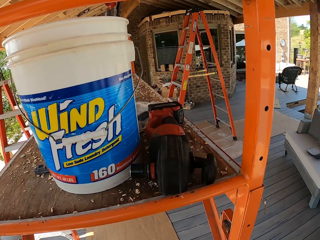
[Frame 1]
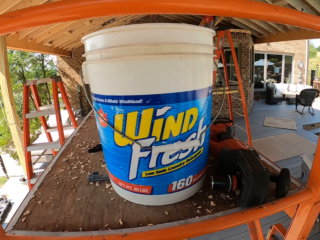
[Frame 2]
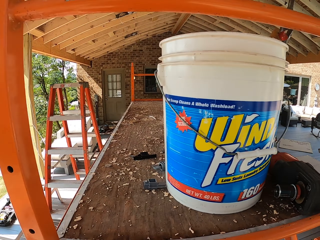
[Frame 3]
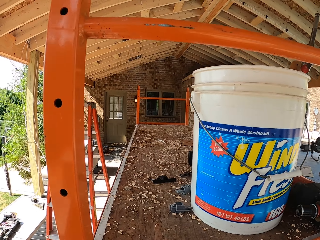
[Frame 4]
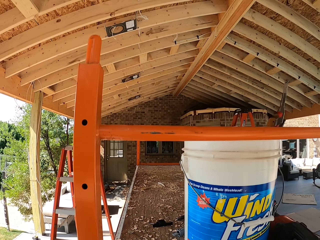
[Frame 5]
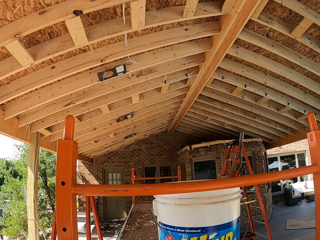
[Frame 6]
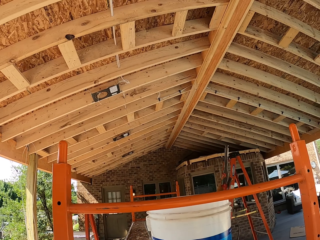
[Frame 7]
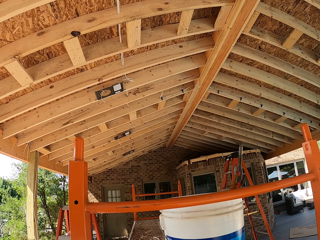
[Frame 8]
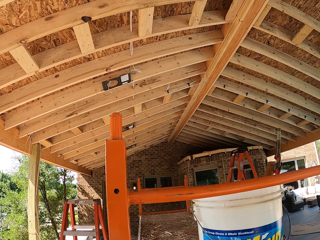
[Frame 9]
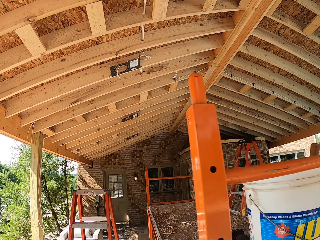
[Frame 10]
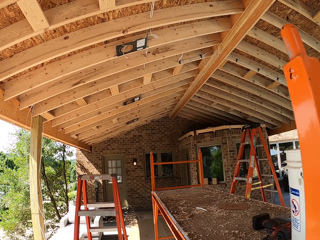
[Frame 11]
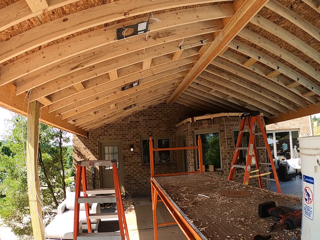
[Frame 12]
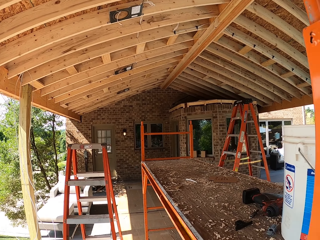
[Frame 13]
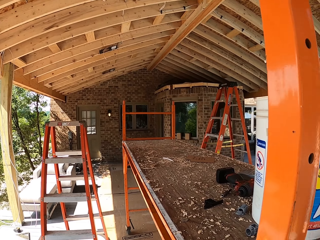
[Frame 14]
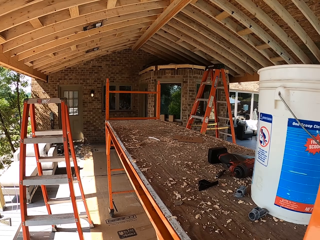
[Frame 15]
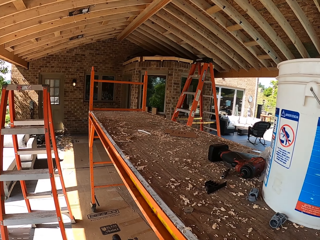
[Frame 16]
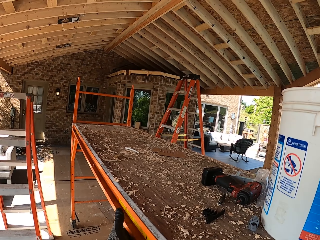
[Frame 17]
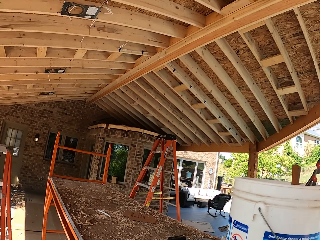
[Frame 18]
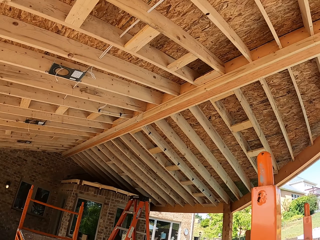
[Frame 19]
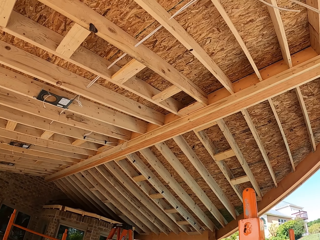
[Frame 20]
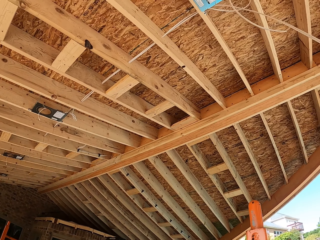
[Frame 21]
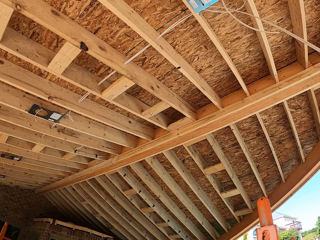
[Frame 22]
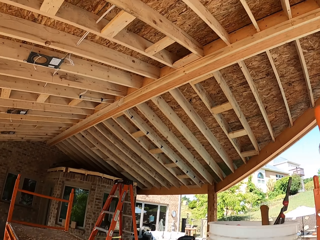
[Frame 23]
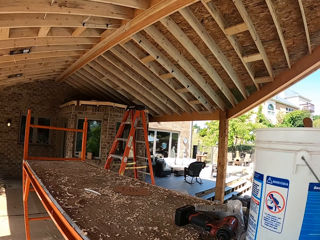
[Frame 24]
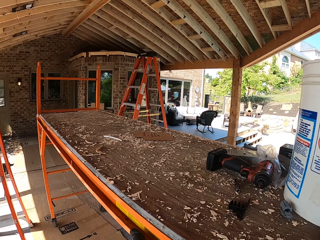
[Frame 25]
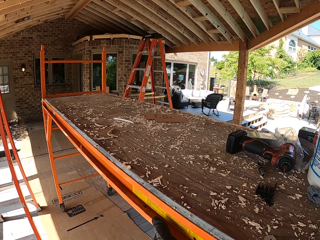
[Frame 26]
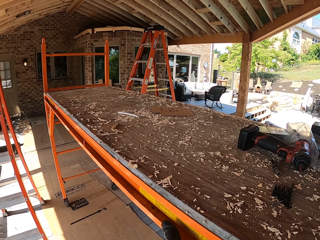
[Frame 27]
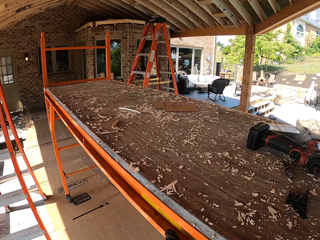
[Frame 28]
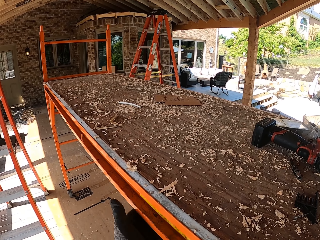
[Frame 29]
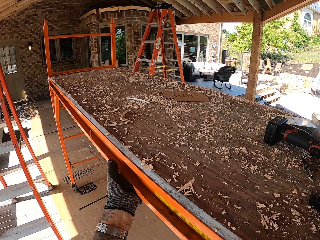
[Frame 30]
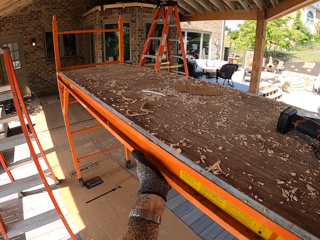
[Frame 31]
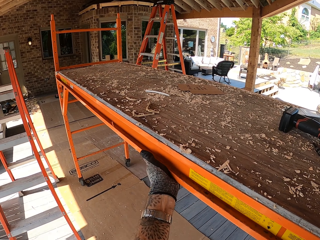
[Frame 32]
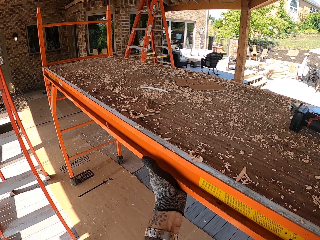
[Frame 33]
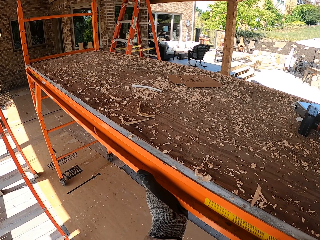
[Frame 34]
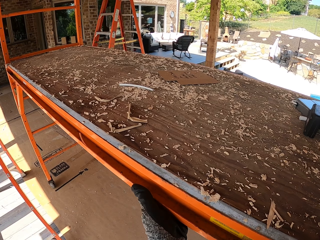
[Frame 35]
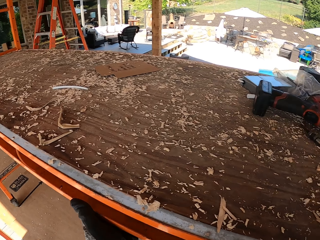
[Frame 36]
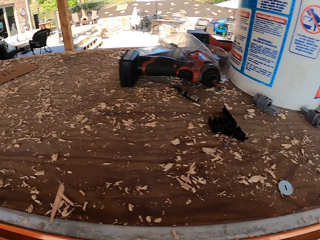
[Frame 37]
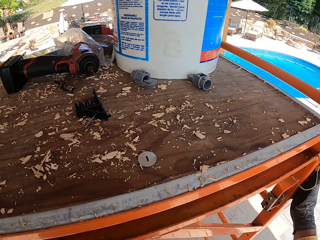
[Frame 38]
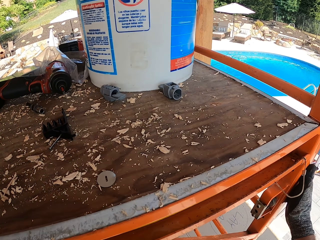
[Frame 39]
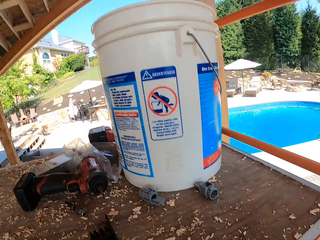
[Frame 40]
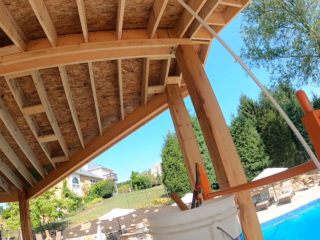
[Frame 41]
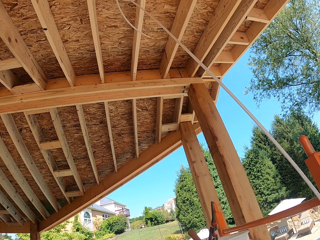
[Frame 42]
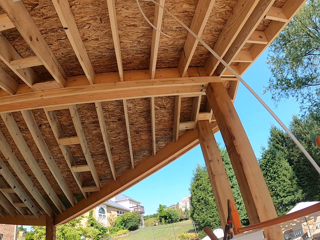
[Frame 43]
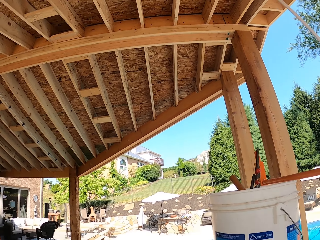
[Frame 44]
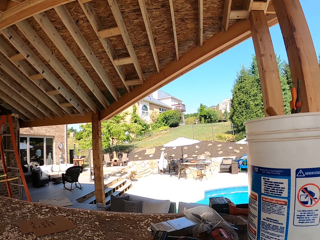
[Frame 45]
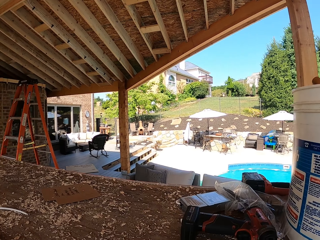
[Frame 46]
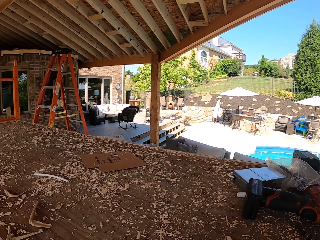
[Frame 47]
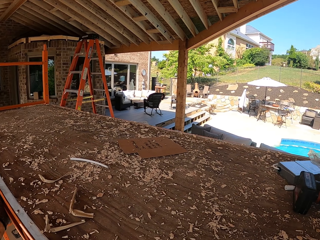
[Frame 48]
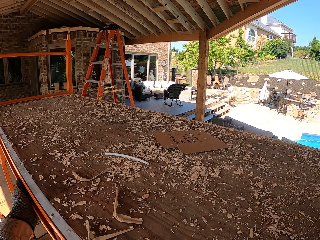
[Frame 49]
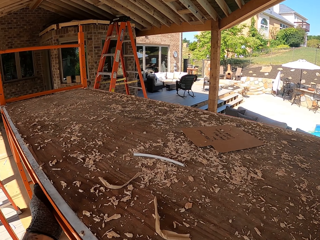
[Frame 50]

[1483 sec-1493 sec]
The camera wearer moves the table. They glance at the ceiling. They pull the work surface.

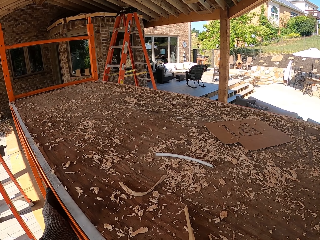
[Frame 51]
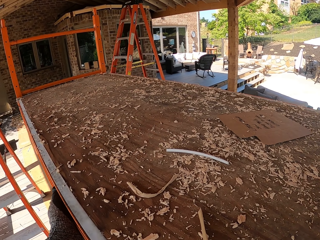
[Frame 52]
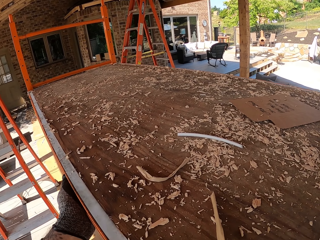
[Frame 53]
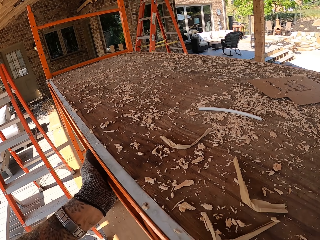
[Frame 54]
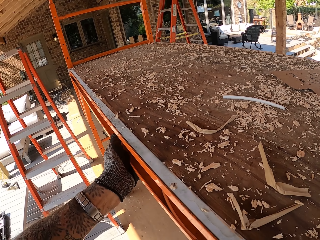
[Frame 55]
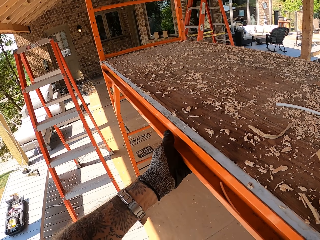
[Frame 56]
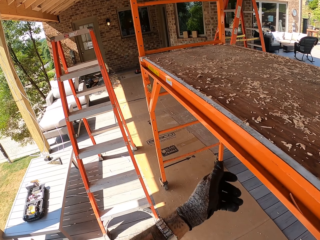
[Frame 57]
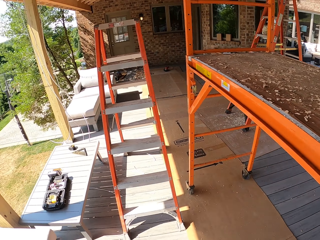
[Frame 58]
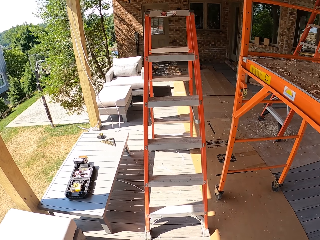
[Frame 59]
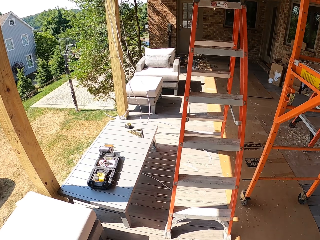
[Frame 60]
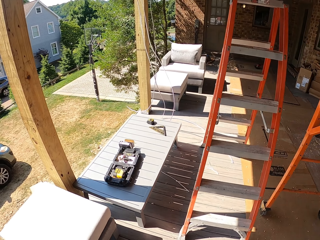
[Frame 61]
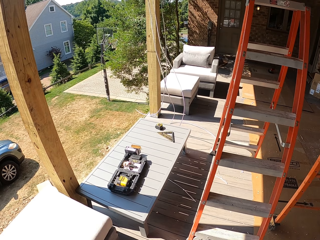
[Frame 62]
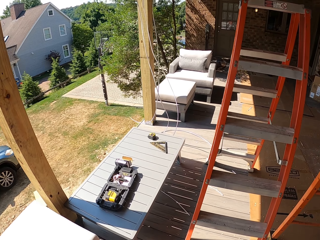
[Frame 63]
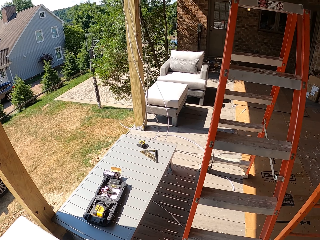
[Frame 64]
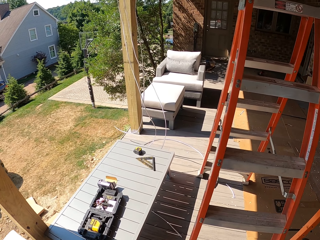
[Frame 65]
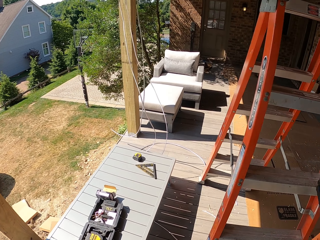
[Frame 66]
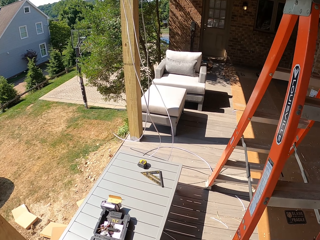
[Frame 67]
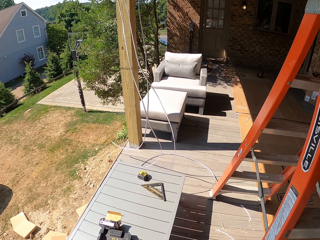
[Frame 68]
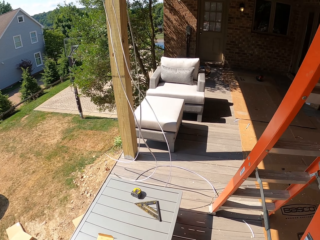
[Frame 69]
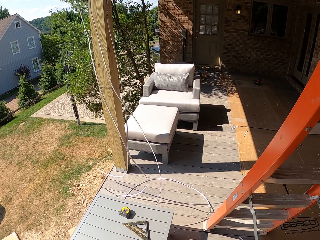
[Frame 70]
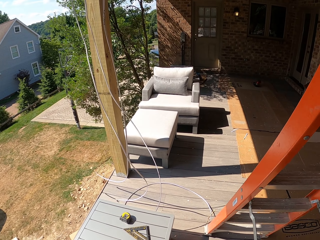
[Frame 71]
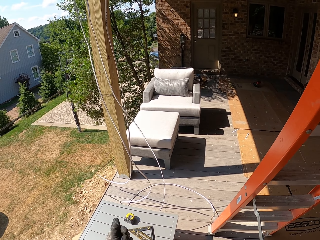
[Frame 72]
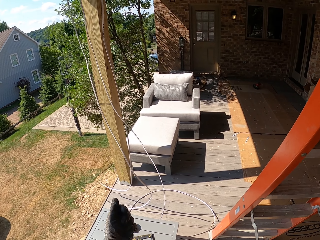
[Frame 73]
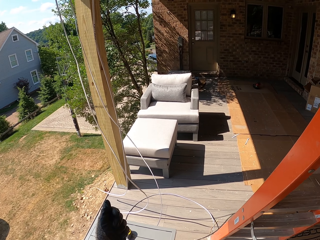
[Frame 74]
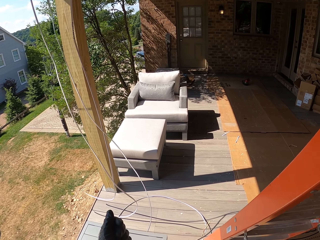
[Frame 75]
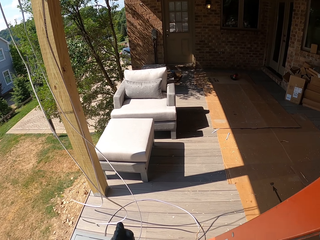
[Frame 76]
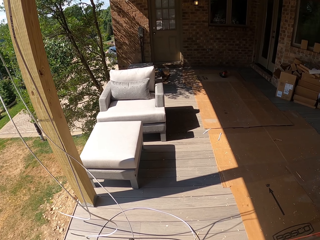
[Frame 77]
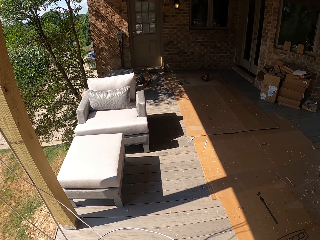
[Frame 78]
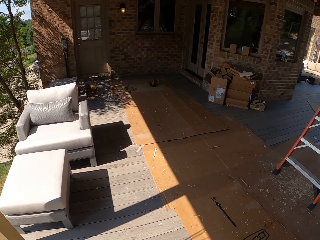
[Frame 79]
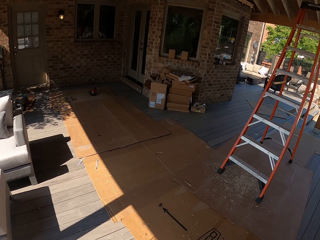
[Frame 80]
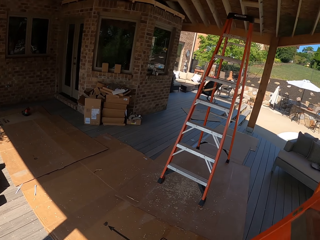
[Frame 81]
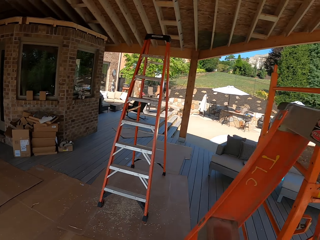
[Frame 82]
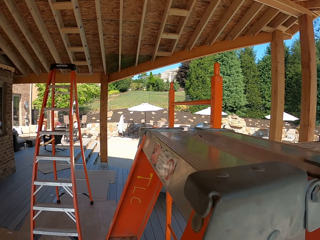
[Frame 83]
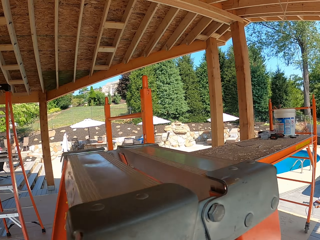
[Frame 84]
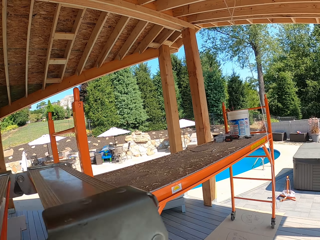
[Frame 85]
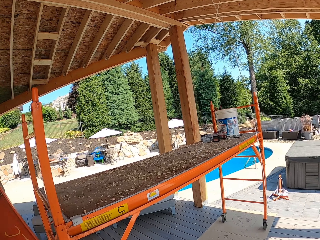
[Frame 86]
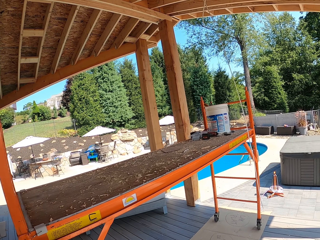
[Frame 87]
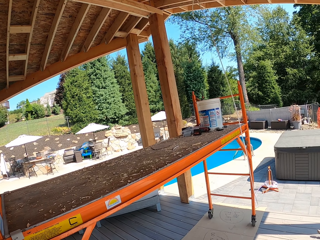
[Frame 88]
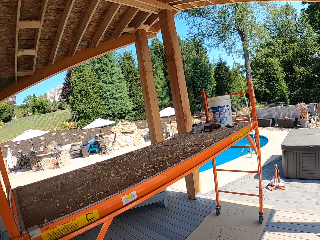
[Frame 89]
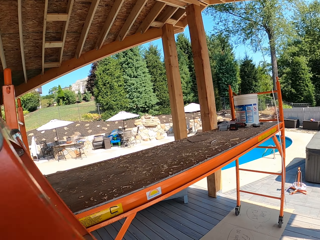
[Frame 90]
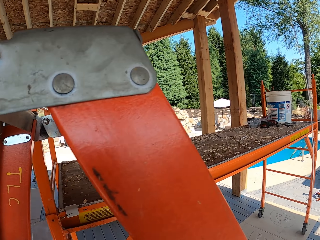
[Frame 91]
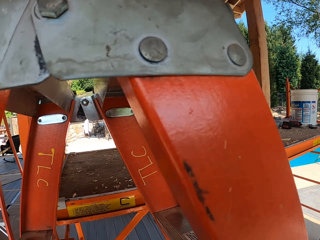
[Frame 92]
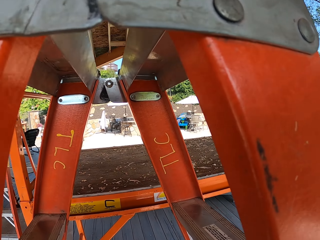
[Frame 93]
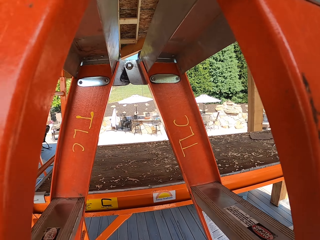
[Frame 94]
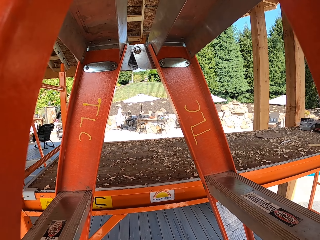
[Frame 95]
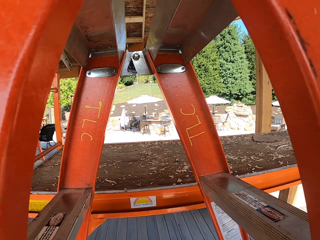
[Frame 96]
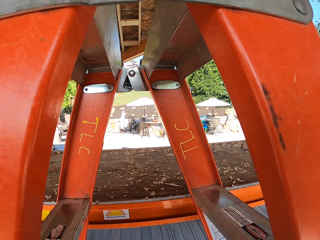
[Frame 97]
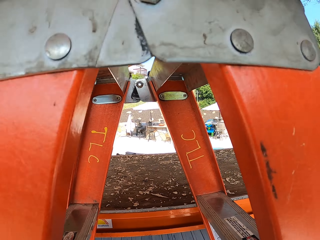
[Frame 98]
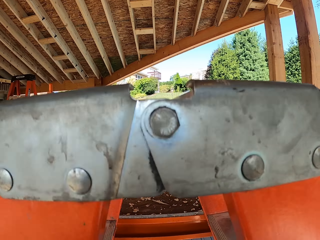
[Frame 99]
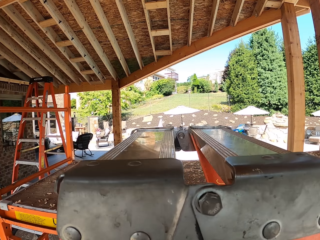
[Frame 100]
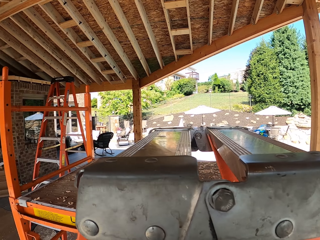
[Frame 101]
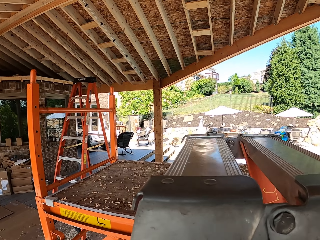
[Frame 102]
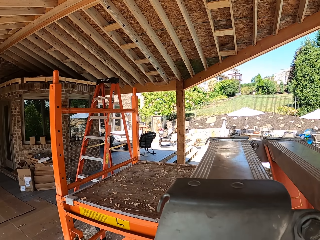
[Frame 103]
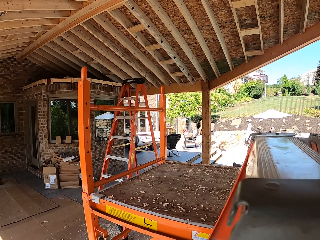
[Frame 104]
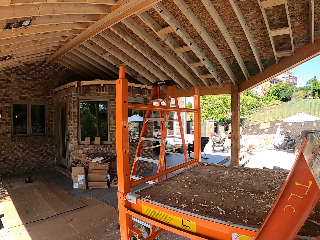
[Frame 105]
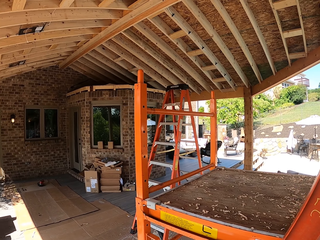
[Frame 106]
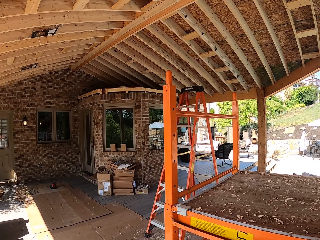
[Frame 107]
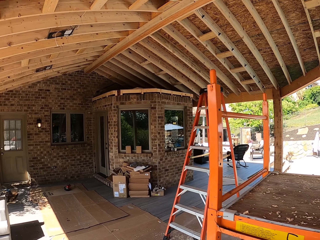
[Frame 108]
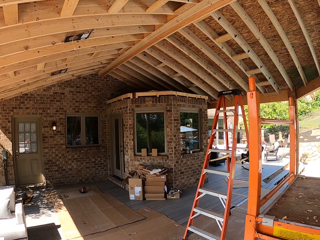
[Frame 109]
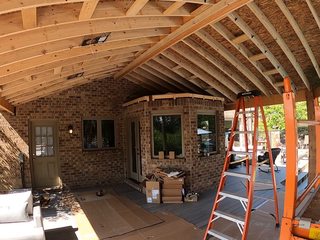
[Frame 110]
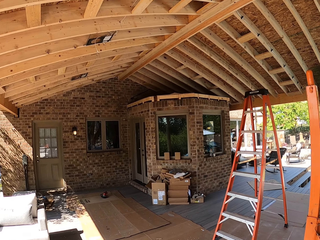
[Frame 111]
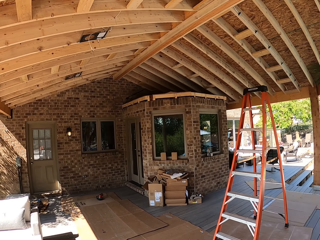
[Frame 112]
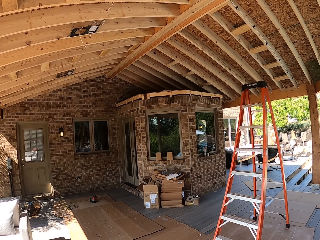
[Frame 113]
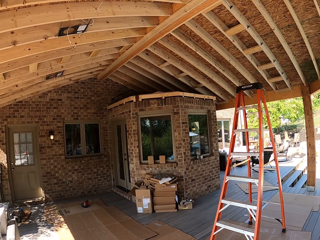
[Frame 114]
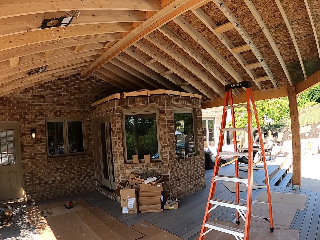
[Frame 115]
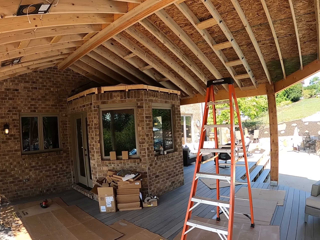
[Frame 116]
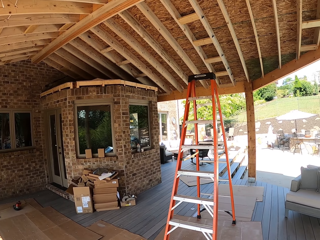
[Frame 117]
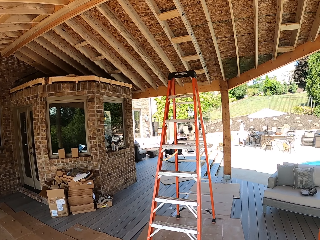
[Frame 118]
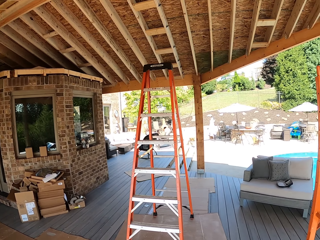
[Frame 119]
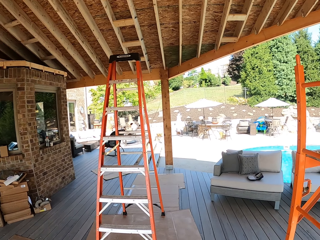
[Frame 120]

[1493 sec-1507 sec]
The camera wearer walks towards the ladder. They lift the ladder. They move the ladder. They place the ladder down. They walk around the work surface.
